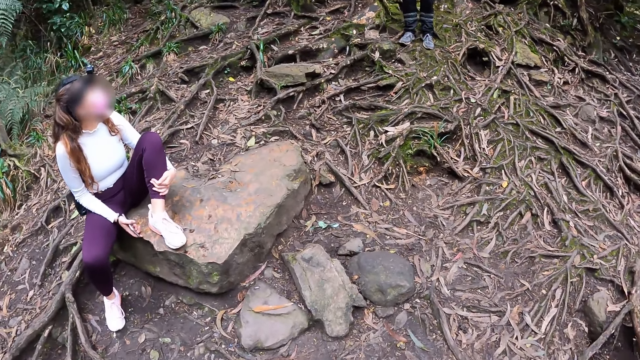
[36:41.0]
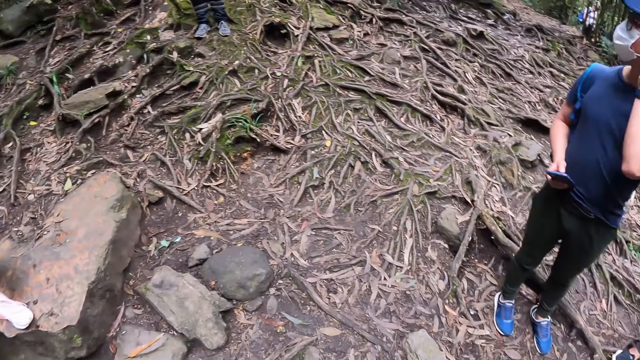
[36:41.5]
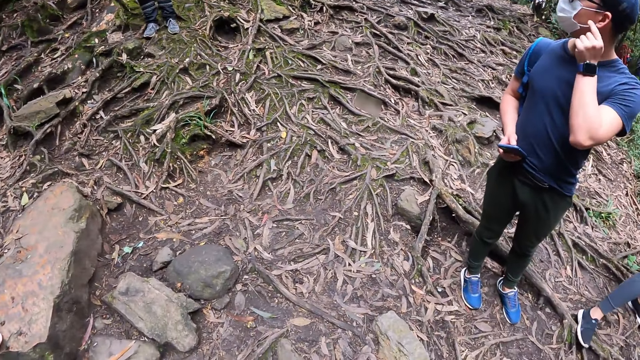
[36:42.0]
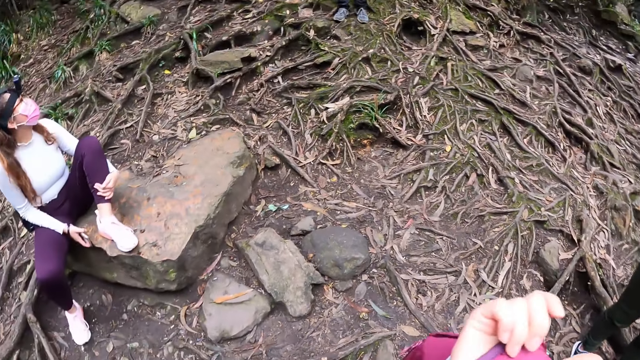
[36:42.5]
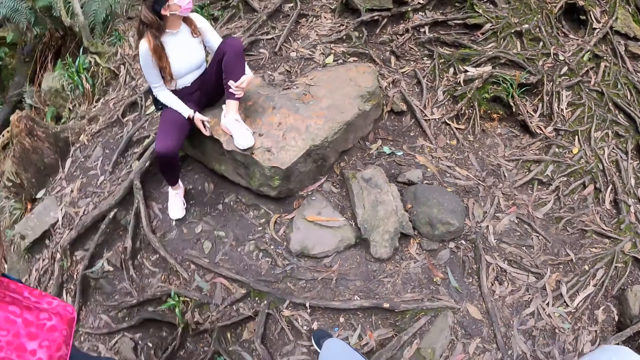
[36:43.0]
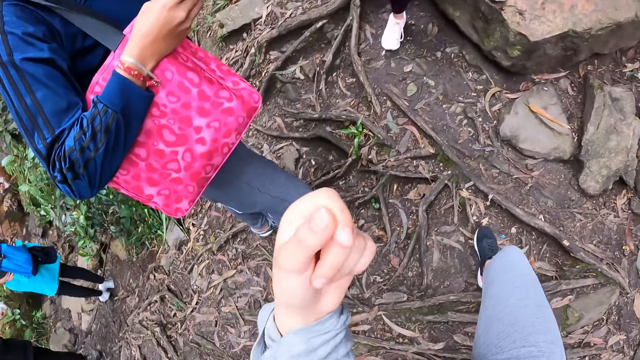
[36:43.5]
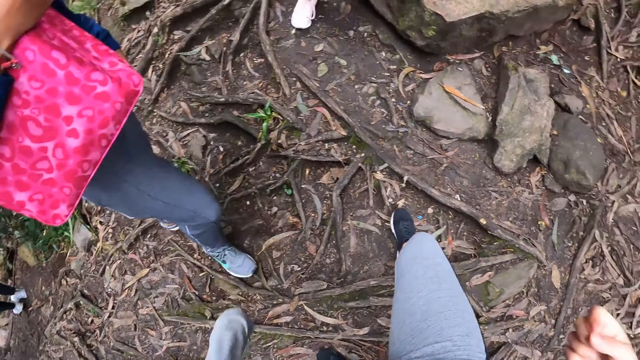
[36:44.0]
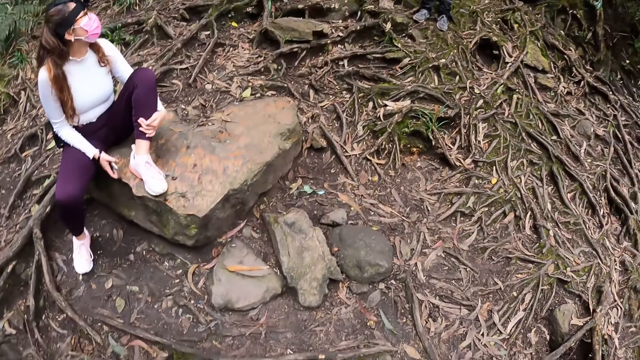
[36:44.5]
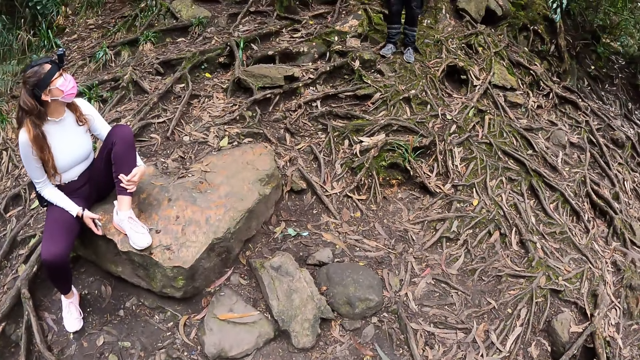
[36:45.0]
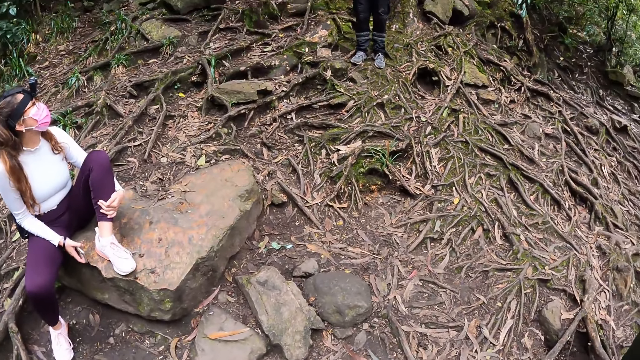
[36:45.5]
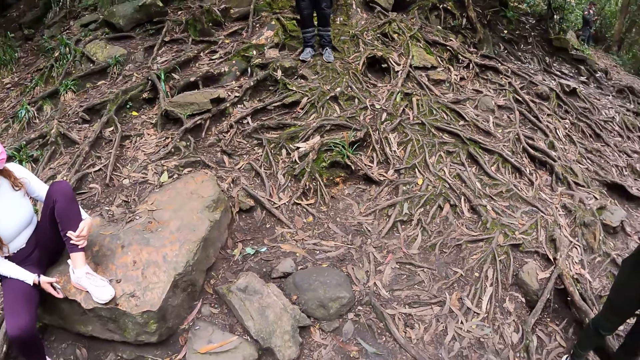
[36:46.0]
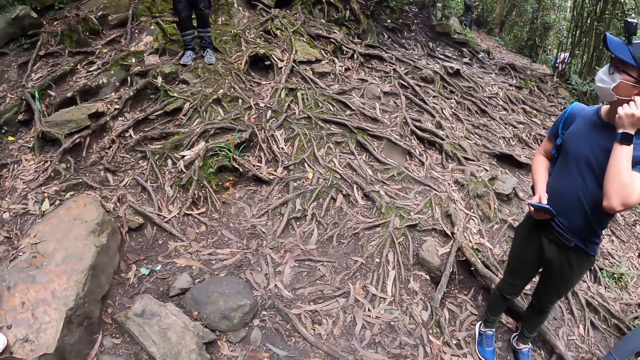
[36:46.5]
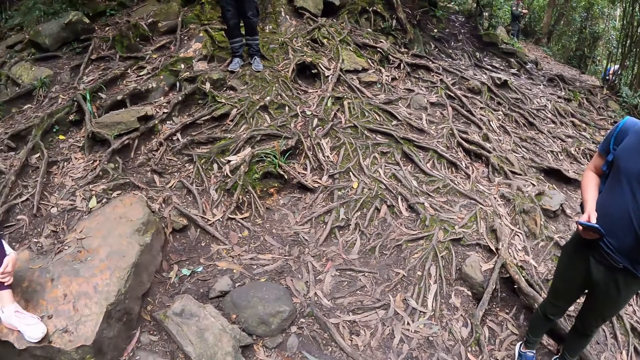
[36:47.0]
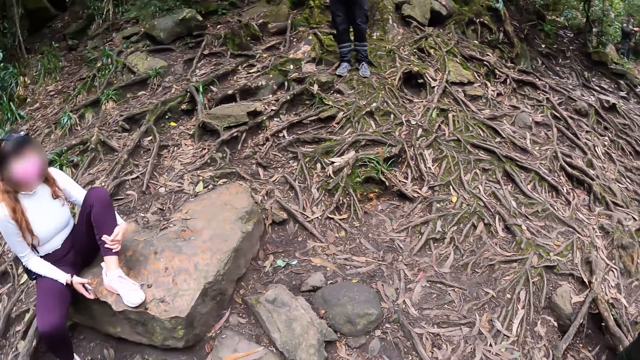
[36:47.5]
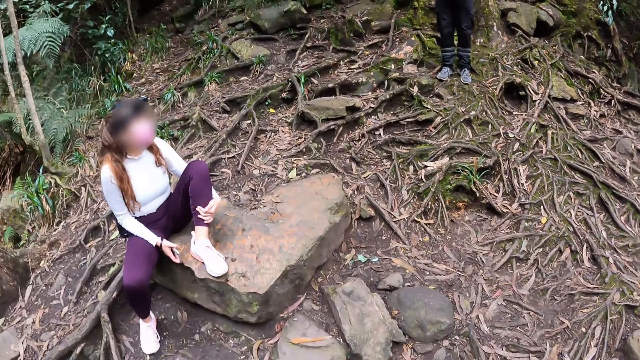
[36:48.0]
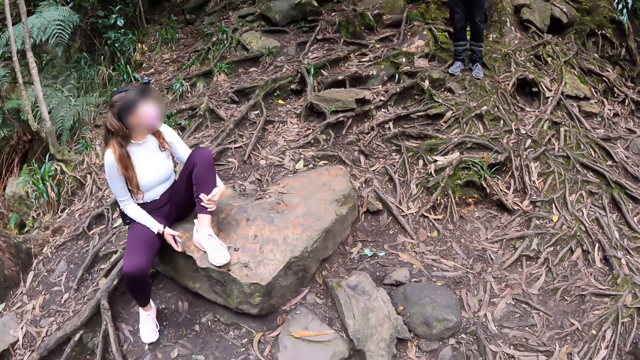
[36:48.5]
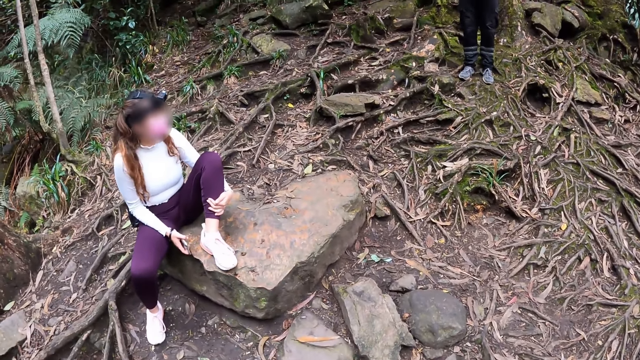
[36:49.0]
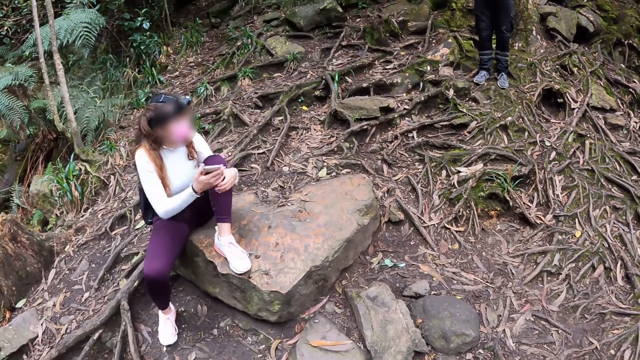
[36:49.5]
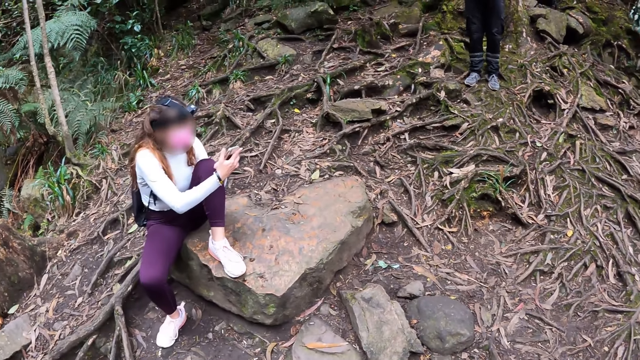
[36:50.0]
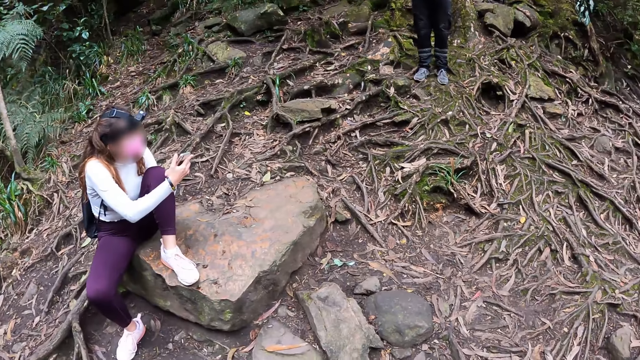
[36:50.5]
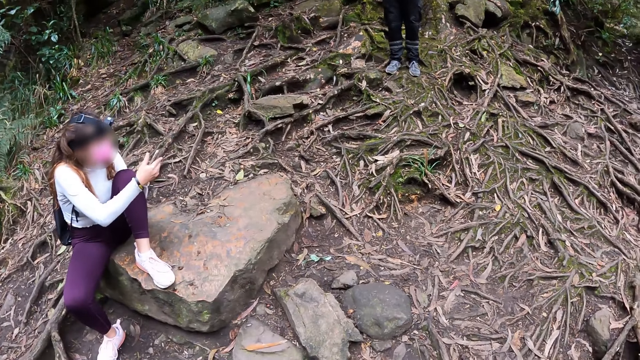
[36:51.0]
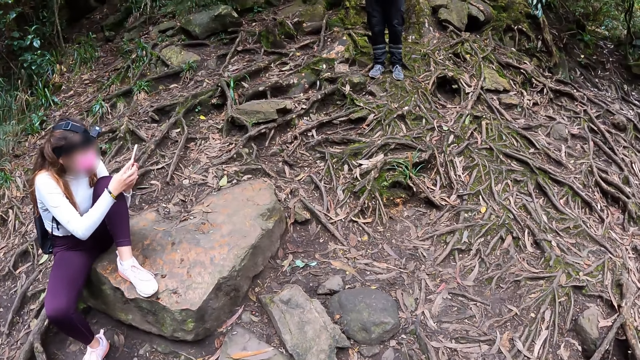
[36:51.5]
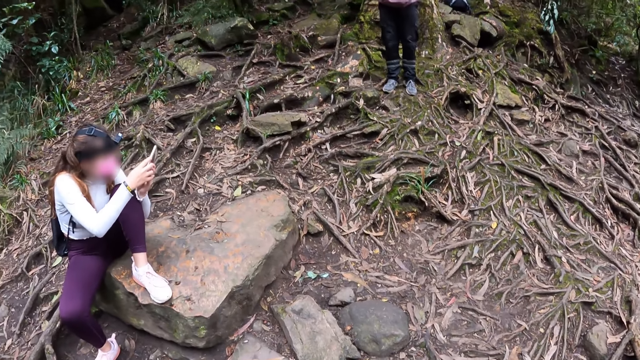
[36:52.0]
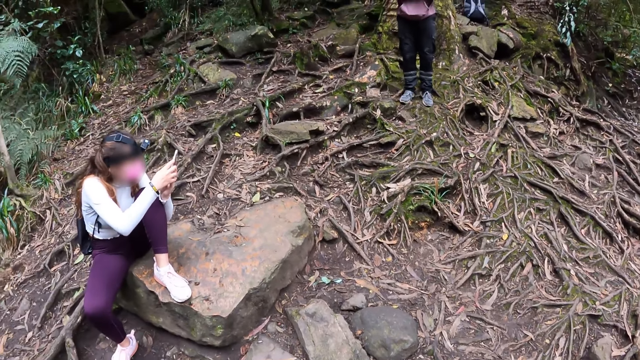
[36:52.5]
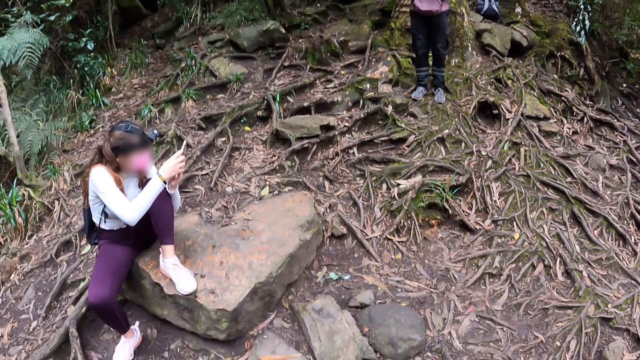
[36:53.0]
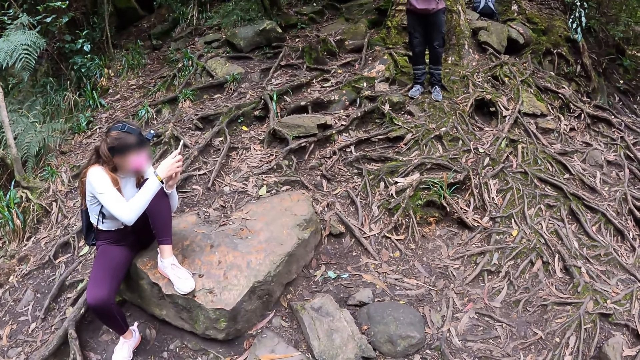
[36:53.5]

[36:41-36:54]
A man touches the strap of a facemask on his face with his left hand. The man aligns the facemask on the face. The camera wearer wears the bag with its strap in her right hand. She looks around. A woman converses with a person. The woman holds her phone with both hands, operates her phone with both hands, and takes a photo with the phone.

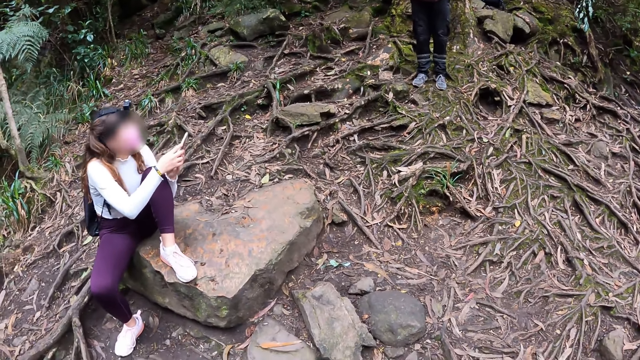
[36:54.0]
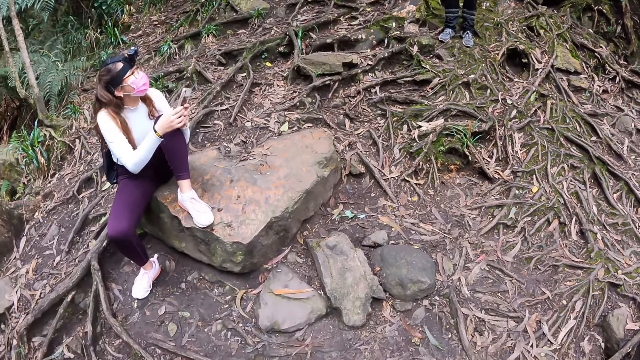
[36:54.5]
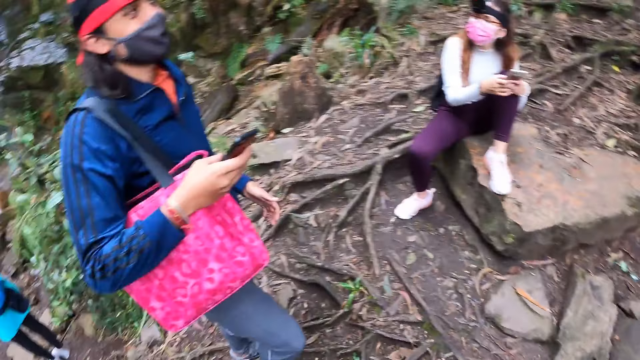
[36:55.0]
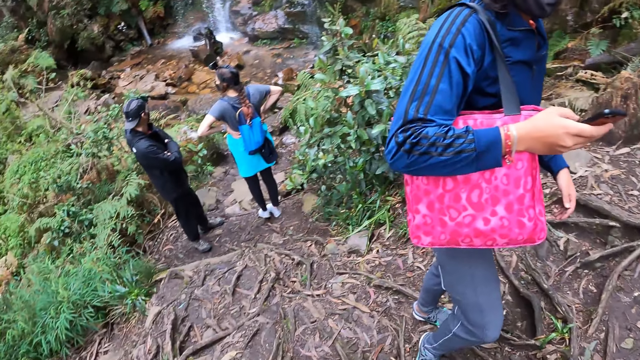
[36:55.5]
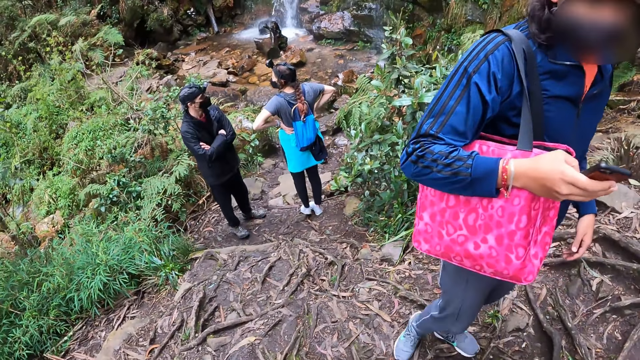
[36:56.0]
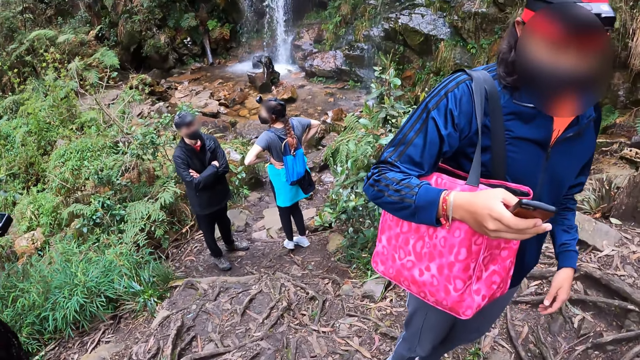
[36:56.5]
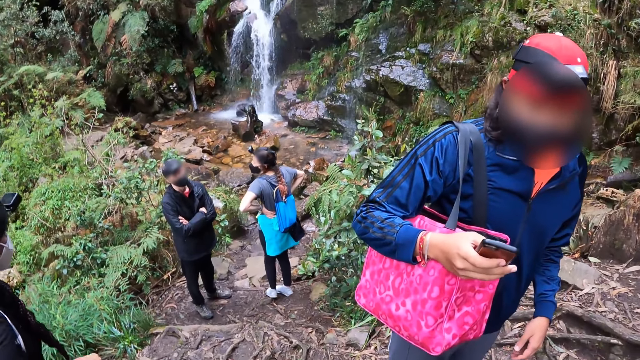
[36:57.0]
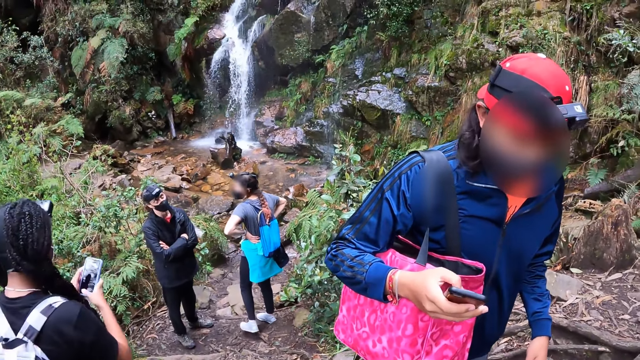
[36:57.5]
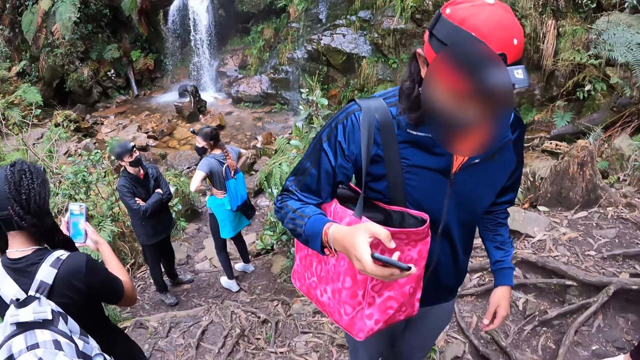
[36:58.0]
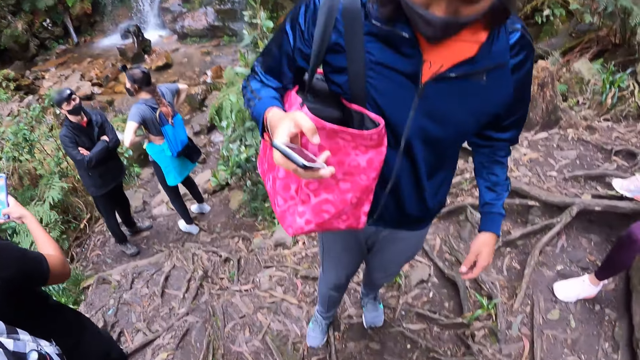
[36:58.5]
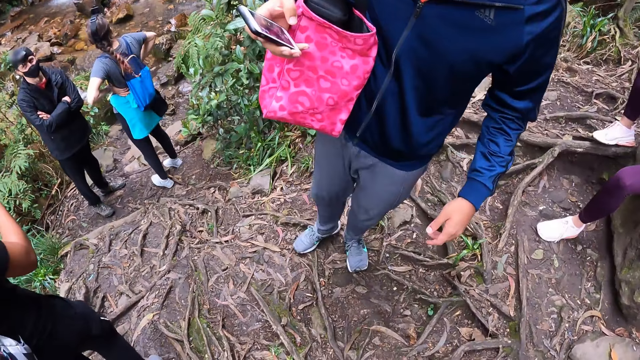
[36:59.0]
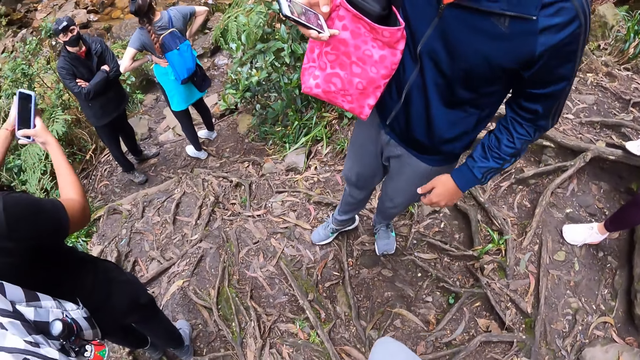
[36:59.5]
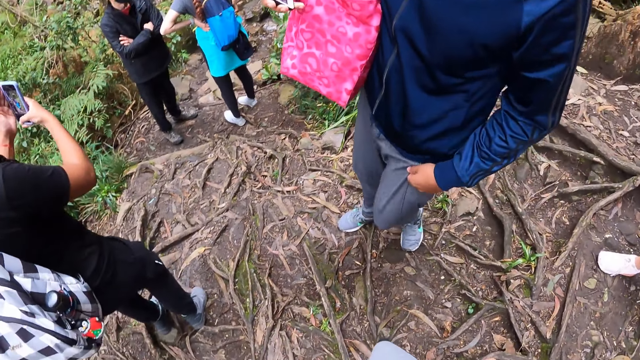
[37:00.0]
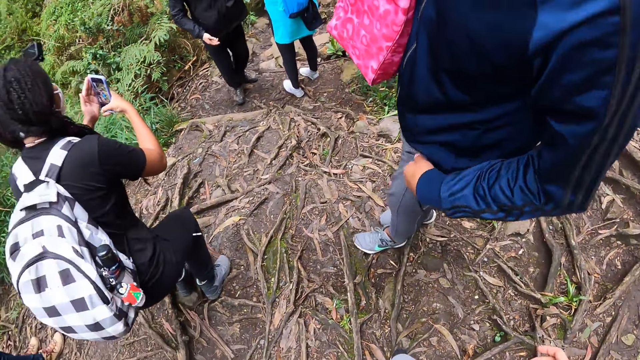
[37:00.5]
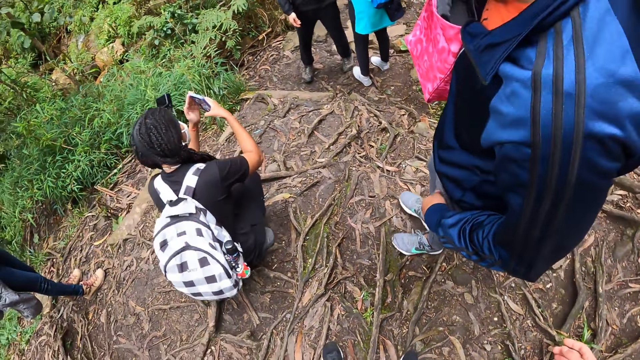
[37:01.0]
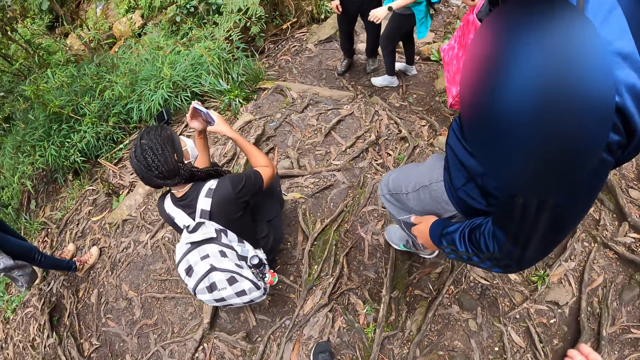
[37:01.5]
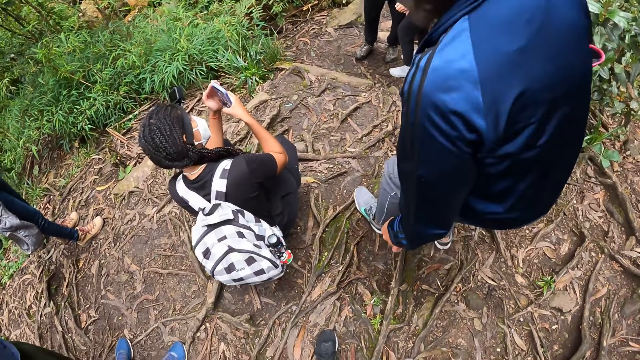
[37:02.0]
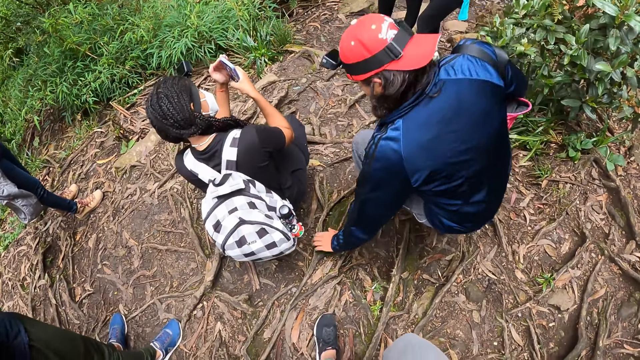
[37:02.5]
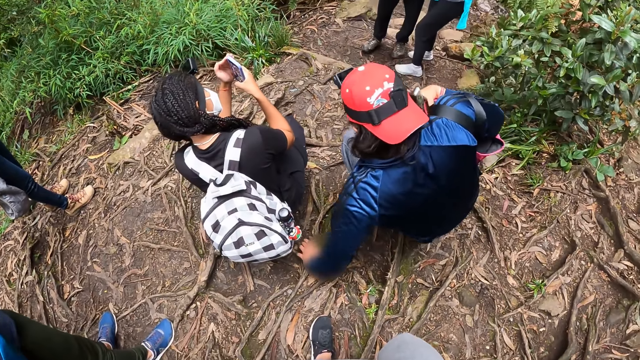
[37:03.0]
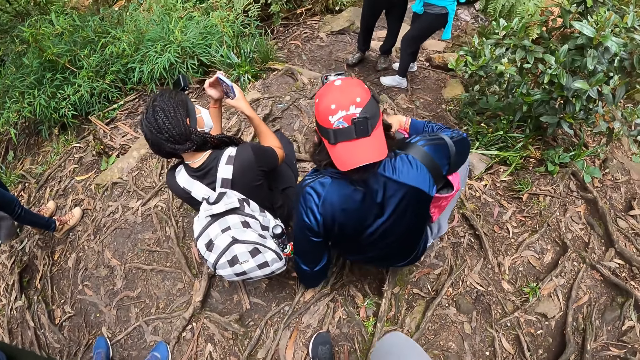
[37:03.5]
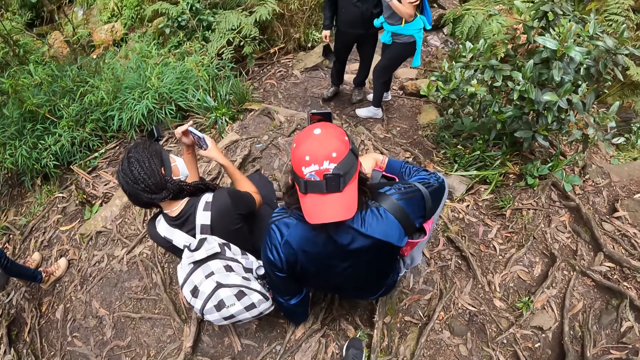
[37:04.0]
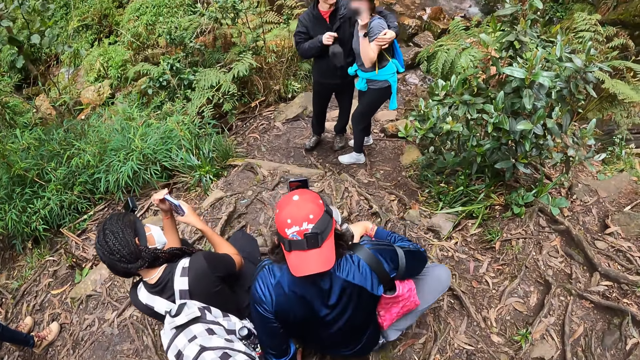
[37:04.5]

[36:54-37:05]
The camera wearer looks around. A woman converses with the camera wearer. Another woman holds her phone with both hands and operates her phone with both hands. She squats down. A man holds a third woman with his left hand. The second woman takes a photo with her phone in both hands. The first woman sits on the ground. The man raises his right hand.
